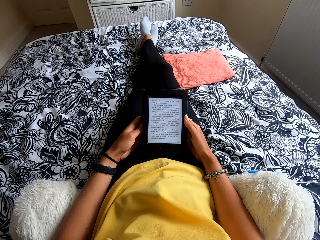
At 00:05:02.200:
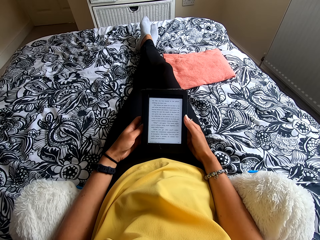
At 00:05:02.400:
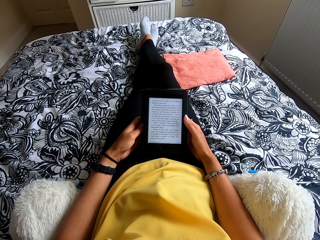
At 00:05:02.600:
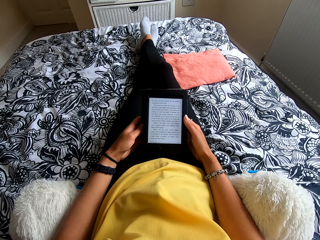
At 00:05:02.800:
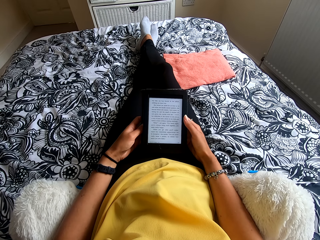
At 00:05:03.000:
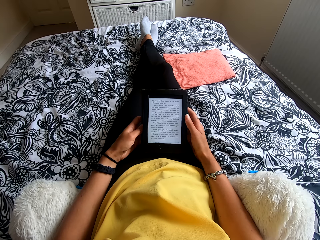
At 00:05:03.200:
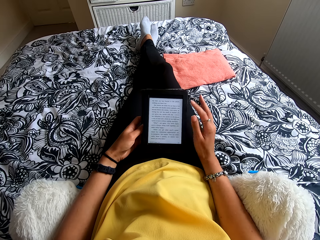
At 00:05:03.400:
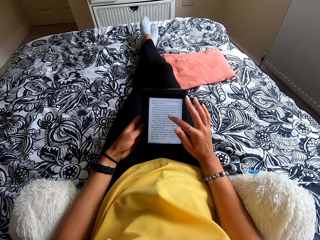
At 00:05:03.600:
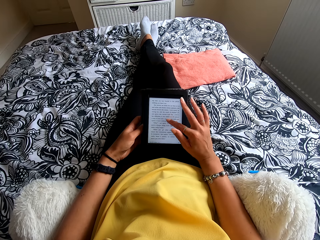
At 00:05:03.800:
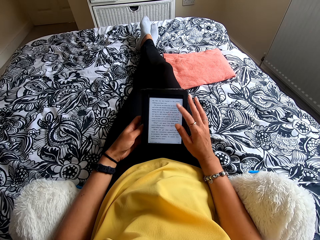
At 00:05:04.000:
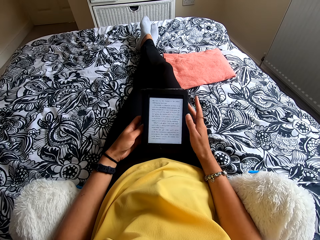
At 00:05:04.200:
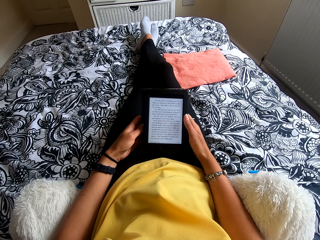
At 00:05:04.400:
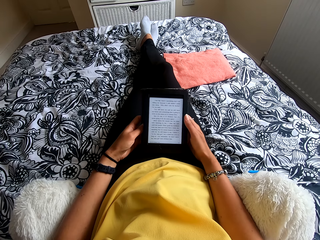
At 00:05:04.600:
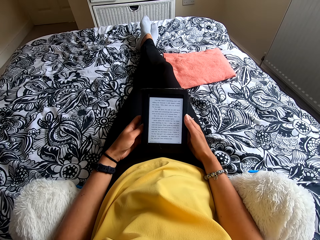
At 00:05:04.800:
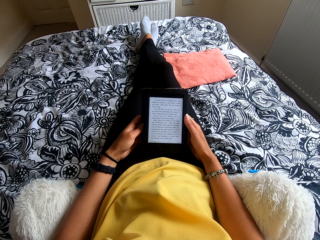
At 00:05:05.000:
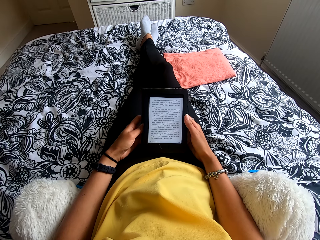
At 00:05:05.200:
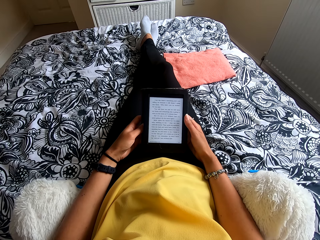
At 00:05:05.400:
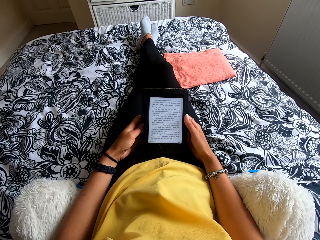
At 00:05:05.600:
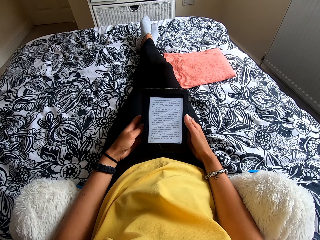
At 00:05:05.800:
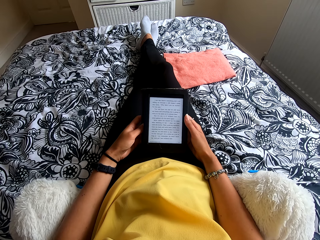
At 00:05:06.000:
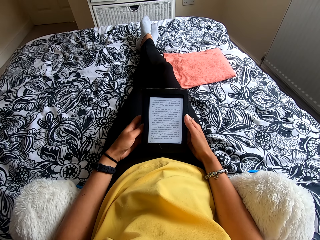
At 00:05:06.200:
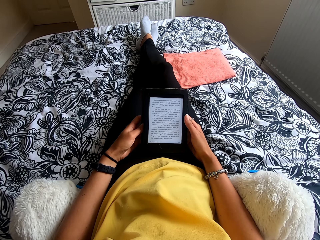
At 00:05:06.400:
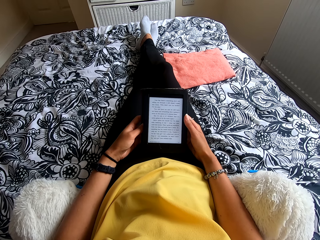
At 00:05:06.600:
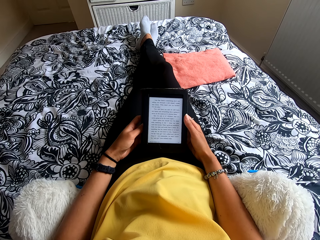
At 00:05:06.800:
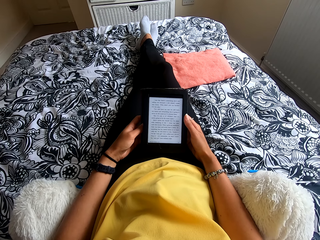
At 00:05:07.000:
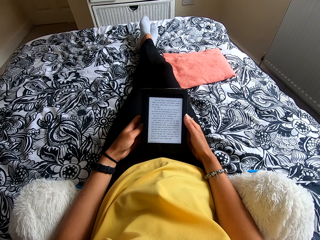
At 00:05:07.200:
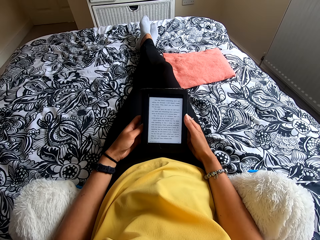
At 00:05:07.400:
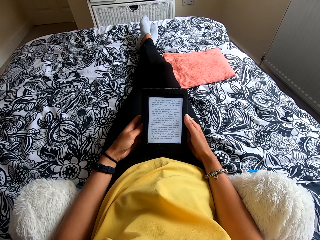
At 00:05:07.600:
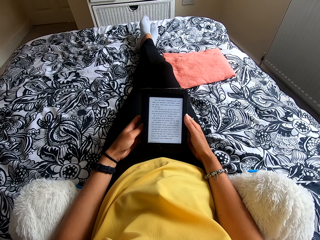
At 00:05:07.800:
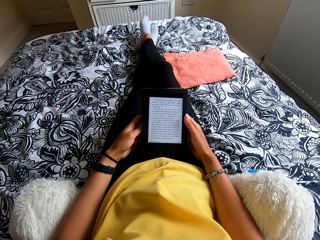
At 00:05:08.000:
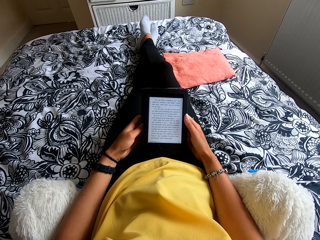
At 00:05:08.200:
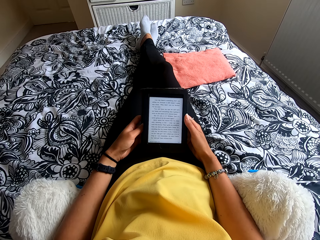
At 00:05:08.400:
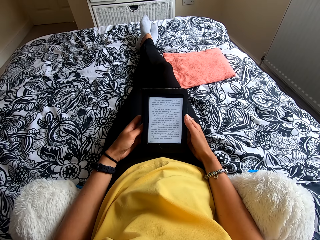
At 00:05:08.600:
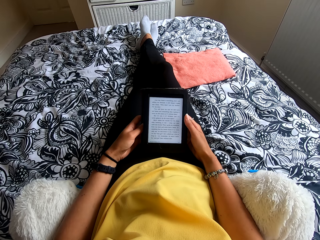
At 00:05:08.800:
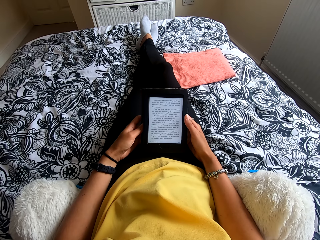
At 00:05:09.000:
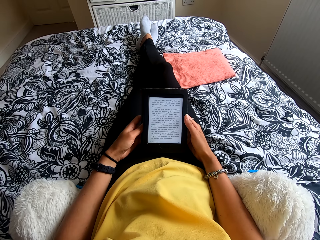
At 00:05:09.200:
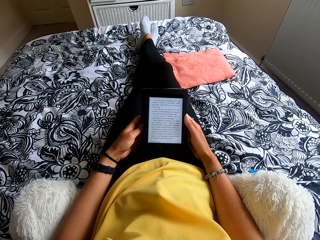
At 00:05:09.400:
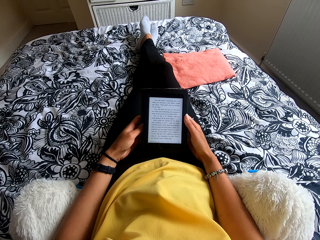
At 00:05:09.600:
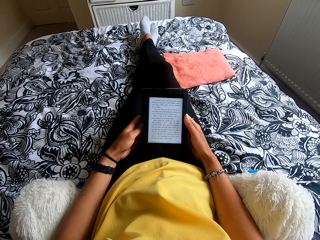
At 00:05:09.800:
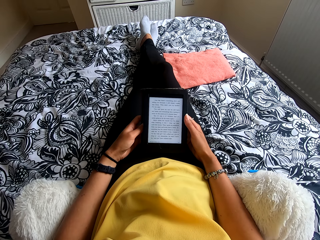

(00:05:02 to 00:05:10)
The camera wearer presses the ebook reader. They read the ebook reader.

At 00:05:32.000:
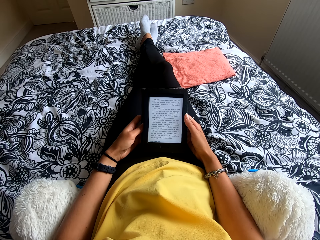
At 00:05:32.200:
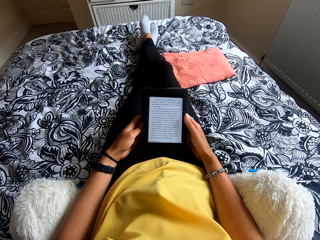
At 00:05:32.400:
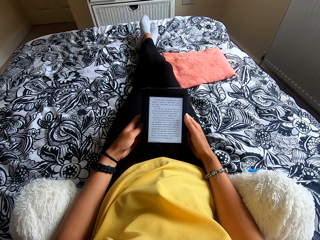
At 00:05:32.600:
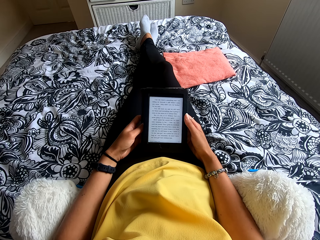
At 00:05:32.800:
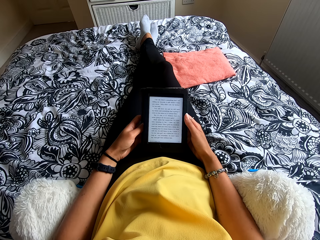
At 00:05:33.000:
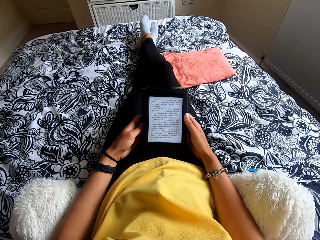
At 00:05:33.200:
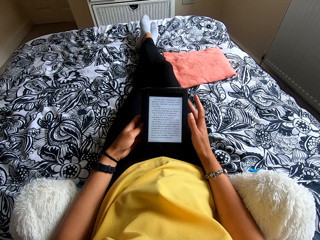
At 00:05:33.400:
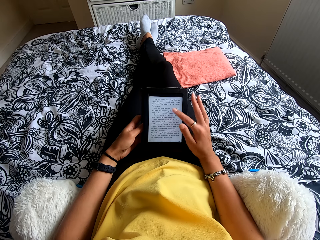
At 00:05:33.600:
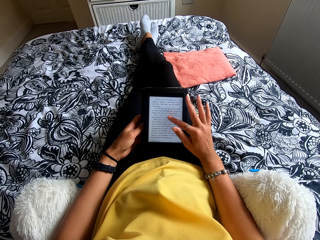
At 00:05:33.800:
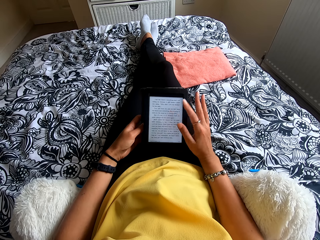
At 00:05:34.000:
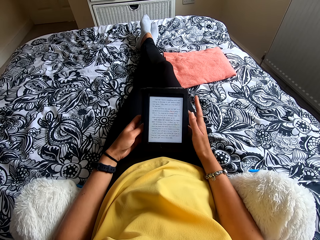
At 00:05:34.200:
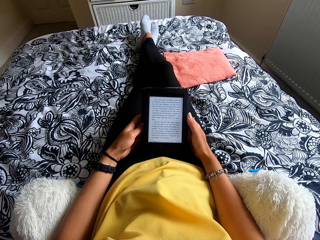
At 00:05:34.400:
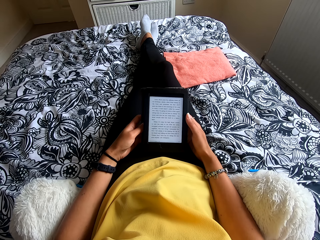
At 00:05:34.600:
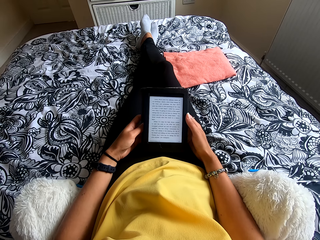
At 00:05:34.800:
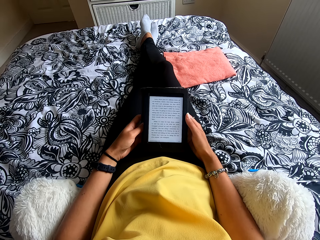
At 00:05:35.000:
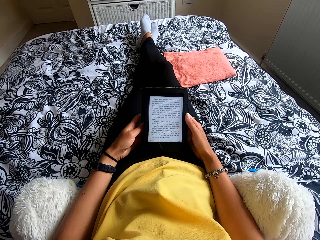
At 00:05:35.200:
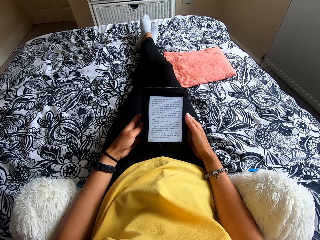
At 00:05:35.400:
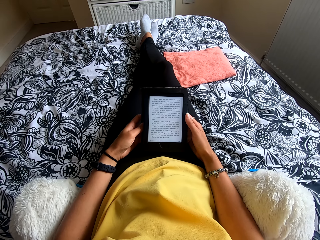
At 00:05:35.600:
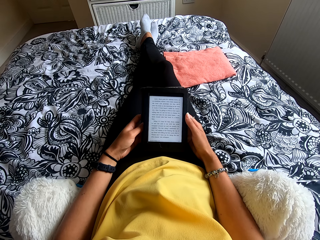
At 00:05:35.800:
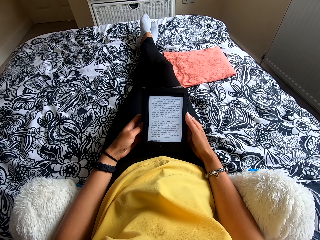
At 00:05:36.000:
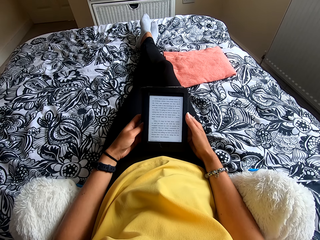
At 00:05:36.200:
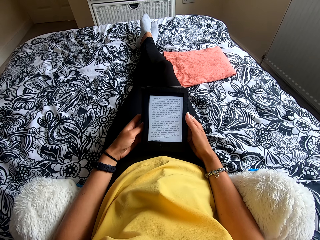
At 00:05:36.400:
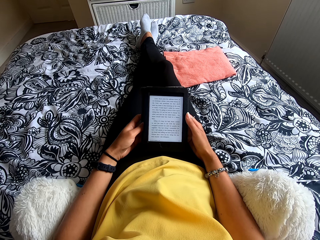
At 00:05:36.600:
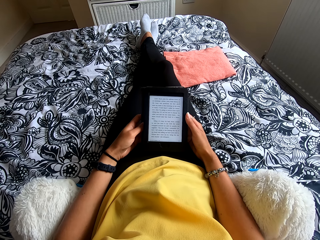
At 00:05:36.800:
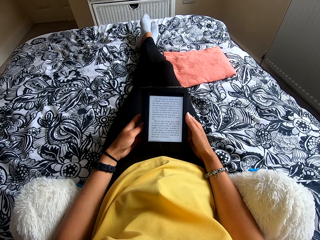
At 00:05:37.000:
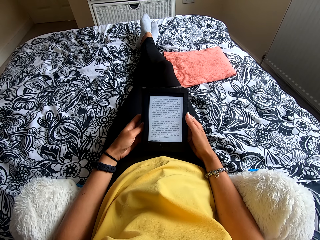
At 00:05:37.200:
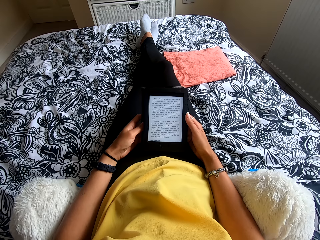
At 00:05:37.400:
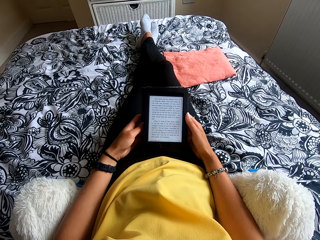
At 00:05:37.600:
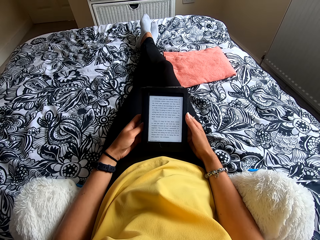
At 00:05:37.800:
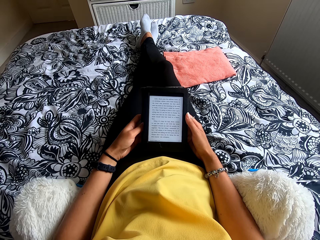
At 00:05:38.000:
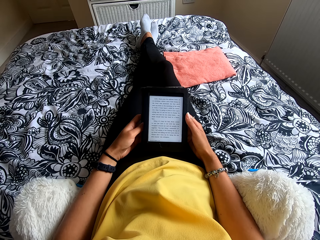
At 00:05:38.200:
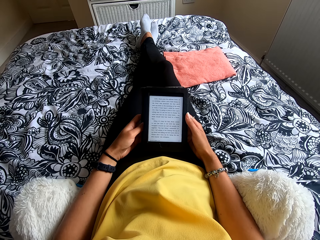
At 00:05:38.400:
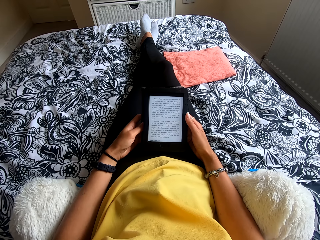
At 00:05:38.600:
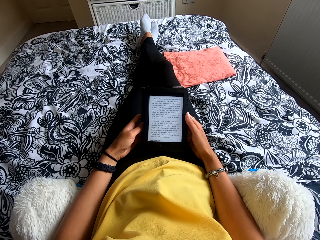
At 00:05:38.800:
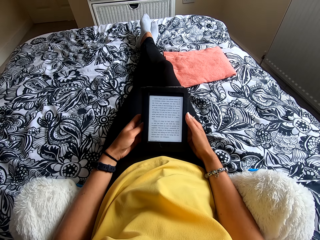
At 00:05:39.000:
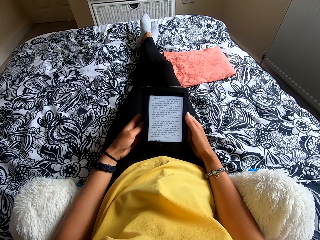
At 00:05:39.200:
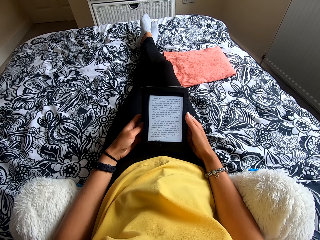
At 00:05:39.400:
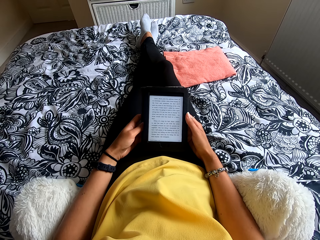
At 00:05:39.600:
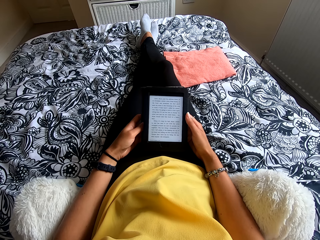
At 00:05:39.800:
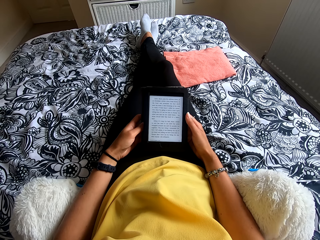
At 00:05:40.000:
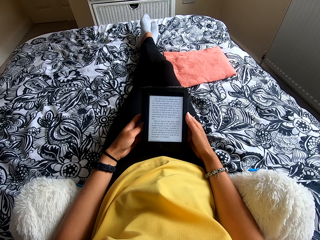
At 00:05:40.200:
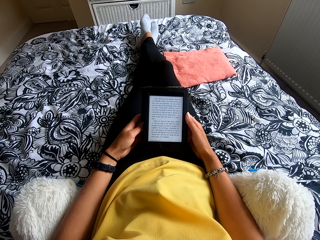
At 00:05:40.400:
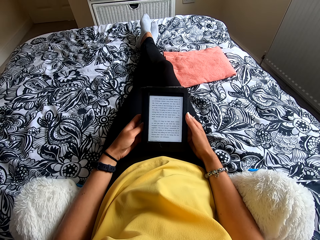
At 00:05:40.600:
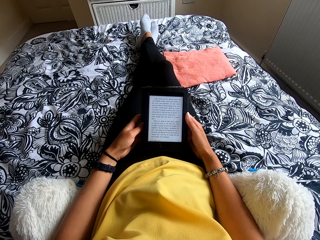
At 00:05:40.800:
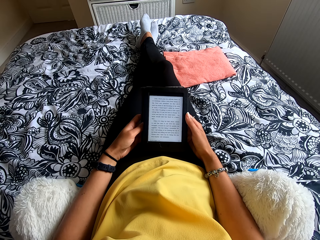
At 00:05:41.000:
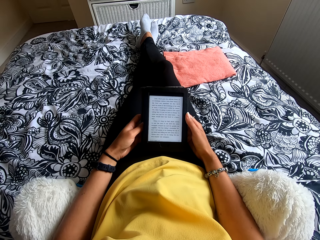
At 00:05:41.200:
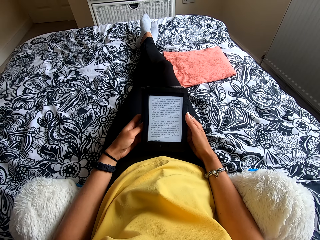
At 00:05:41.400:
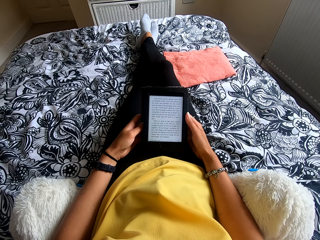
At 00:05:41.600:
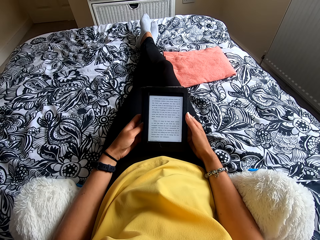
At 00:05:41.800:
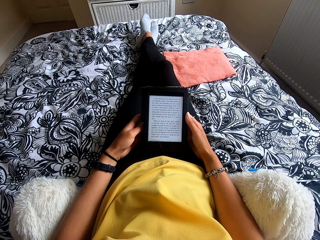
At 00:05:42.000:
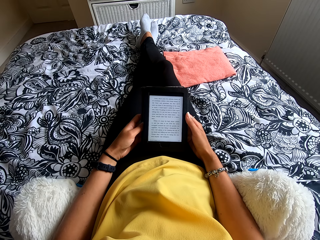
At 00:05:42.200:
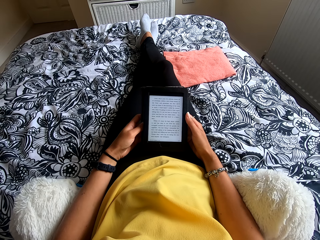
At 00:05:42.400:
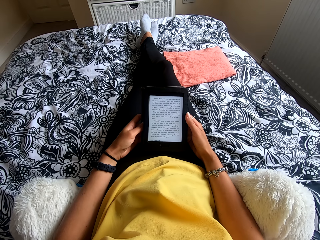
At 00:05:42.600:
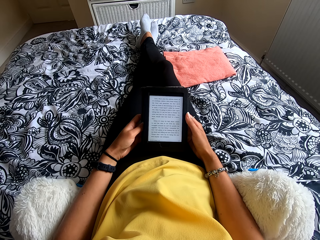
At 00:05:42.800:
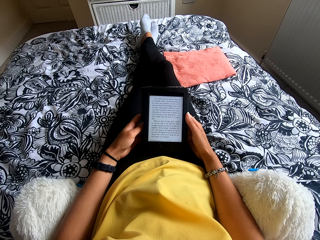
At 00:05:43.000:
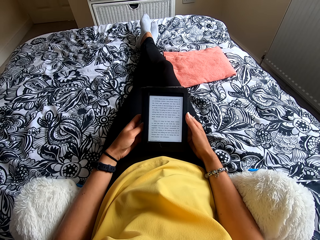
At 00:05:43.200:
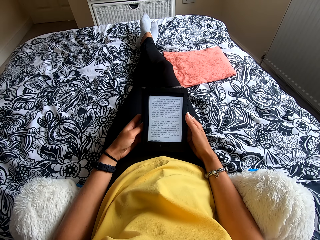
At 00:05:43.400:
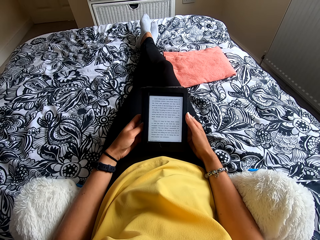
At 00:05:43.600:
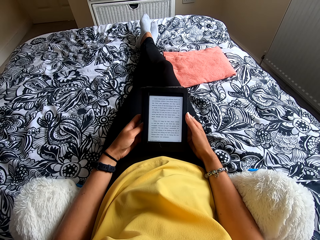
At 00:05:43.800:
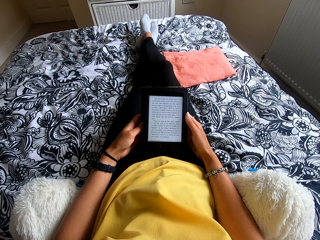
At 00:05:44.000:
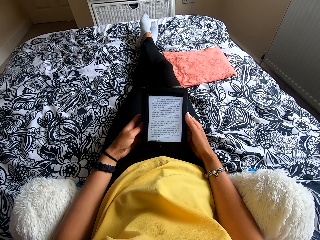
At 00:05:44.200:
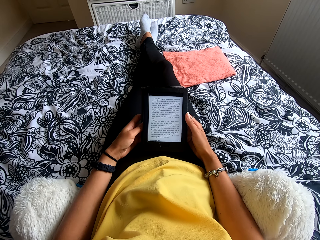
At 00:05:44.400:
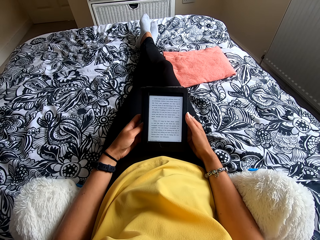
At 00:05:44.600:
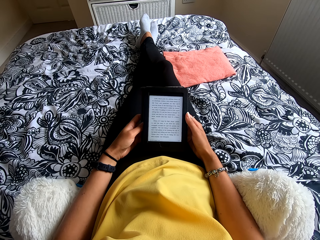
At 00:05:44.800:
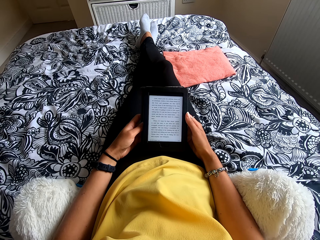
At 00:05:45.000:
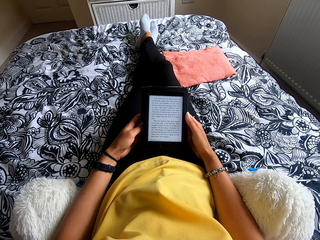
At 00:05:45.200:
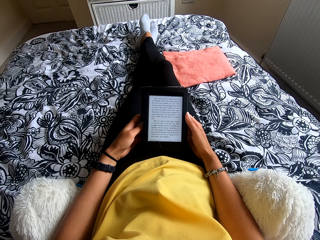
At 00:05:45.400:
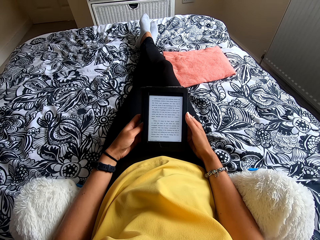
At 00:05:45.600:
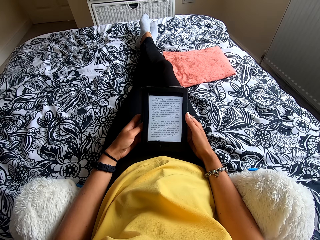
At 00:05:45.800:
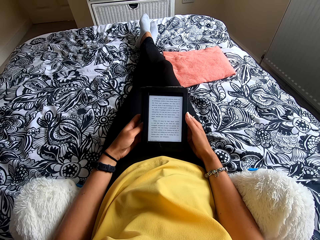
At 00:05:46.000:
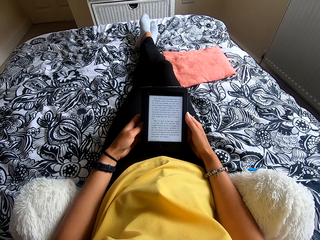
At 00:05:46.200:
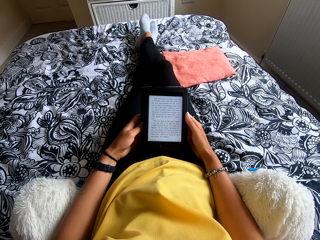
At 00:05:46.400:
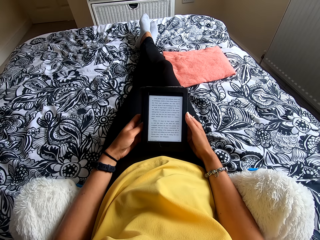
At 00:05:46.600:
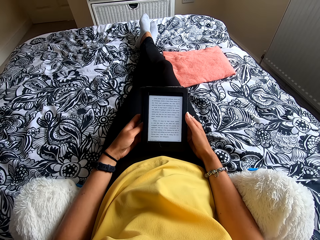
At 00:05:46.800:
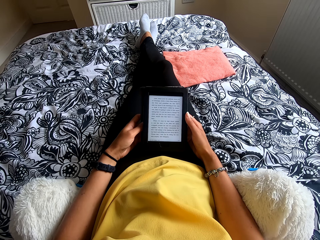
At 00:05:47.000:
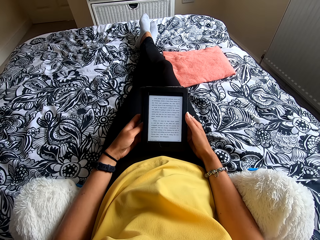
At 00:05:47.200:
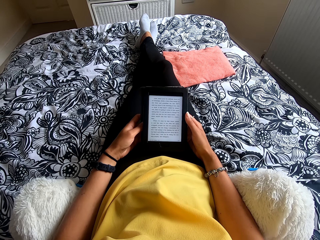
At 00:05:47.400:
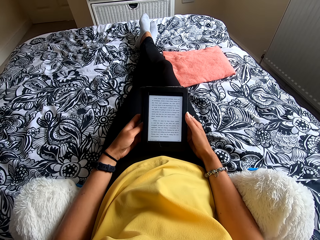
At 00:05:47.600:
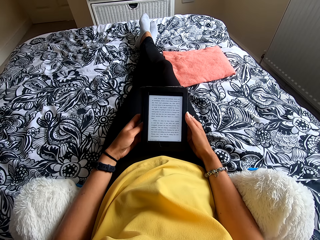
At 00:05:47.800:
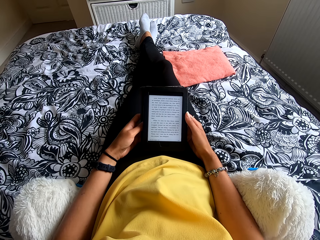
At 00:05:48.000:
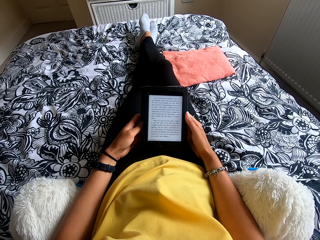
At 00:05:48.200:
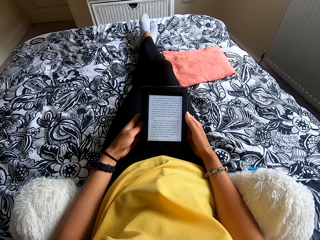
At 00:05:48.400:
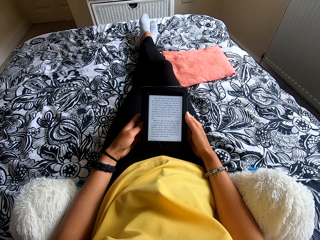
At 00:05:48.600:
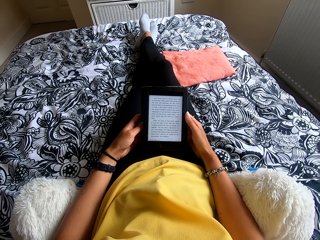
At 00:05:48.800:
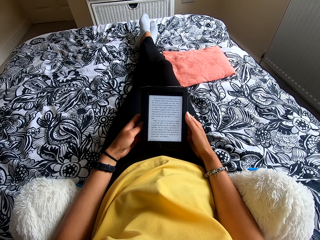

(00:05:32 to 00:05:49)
The camera wearer presses the ebook reader. They read the ebook reader.
